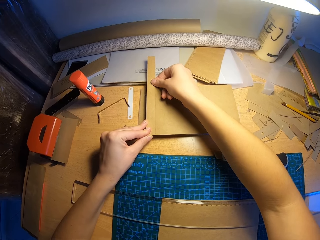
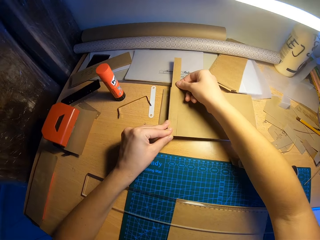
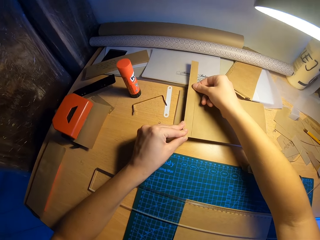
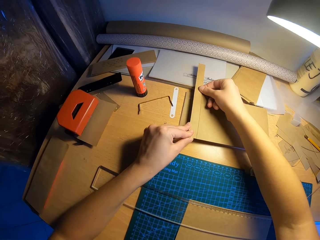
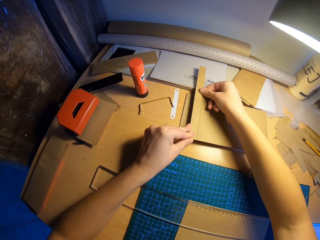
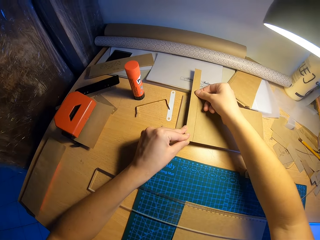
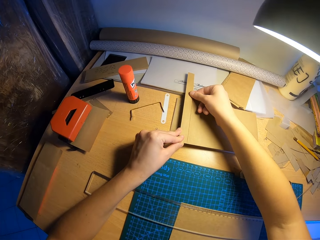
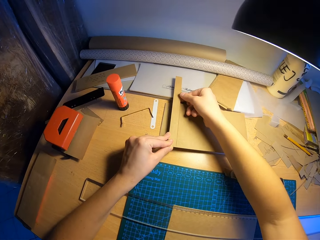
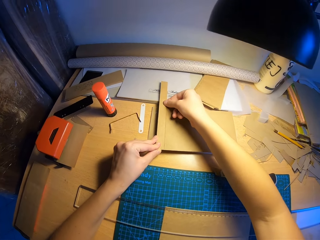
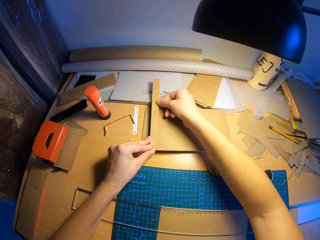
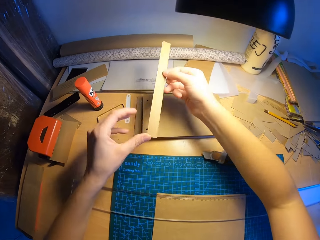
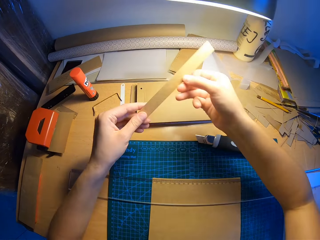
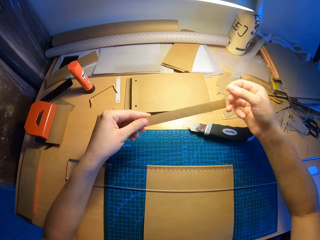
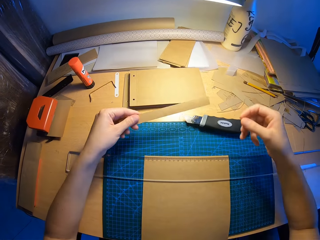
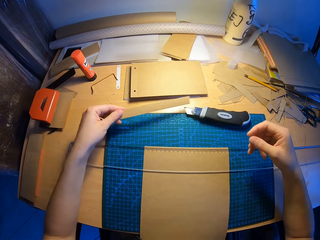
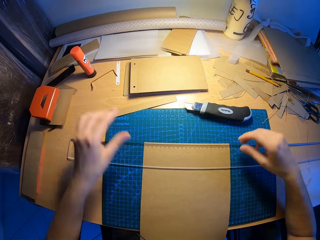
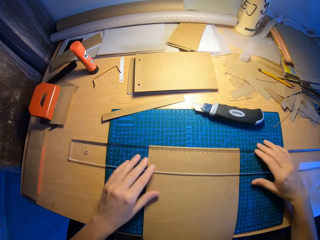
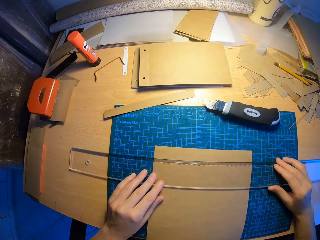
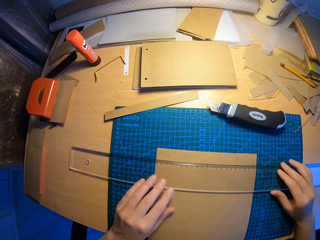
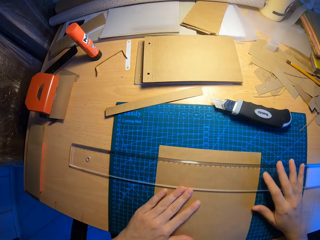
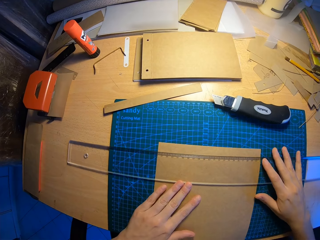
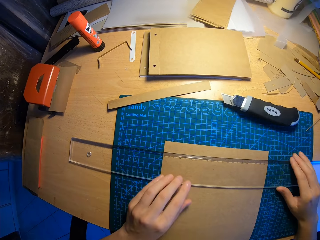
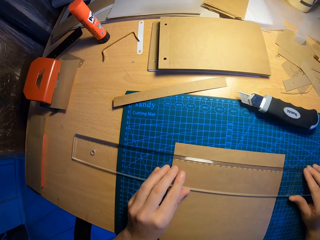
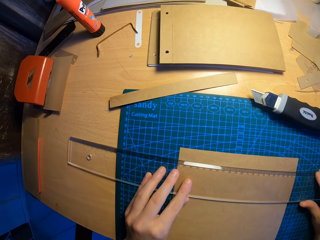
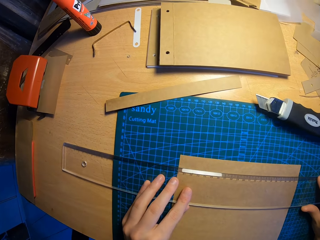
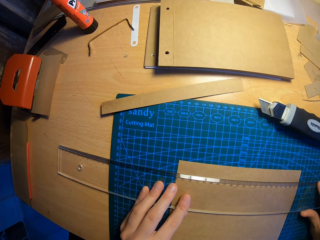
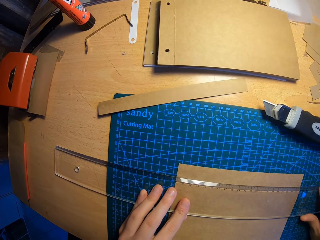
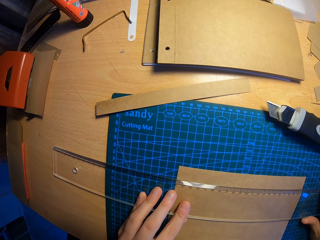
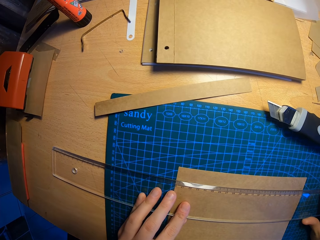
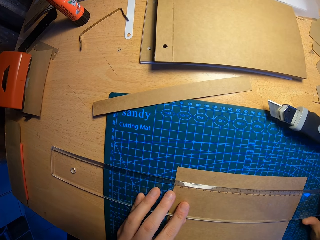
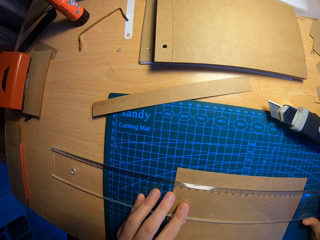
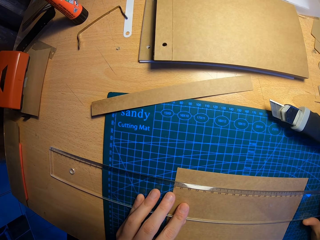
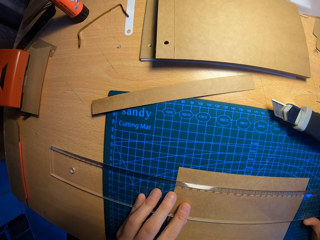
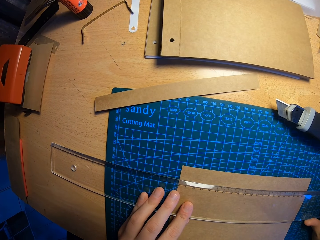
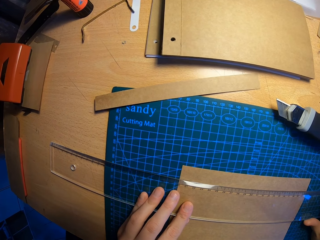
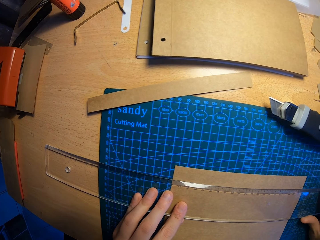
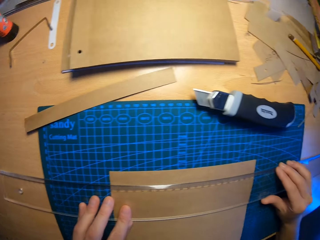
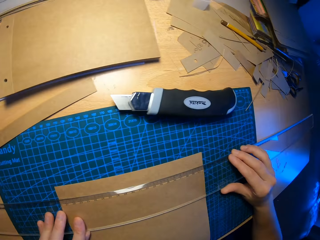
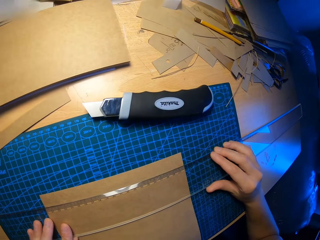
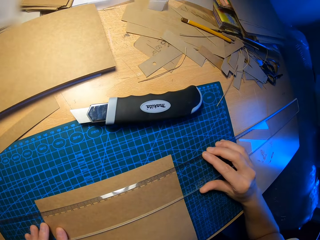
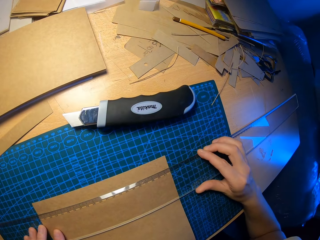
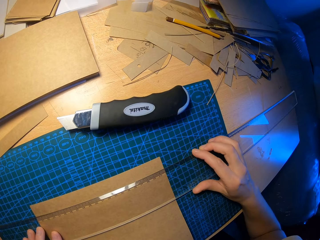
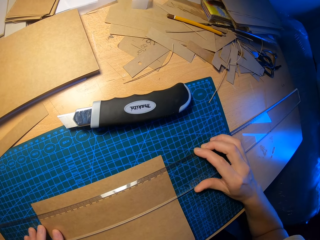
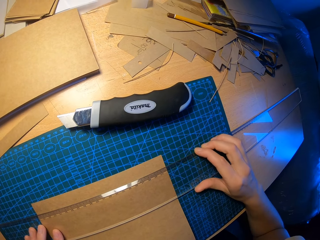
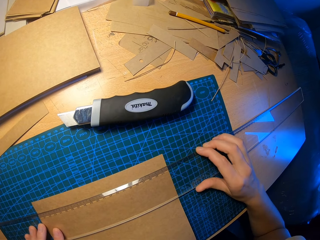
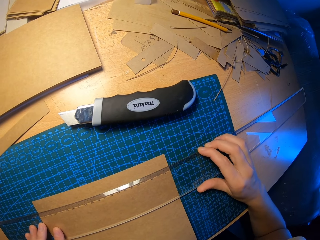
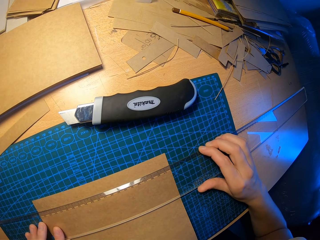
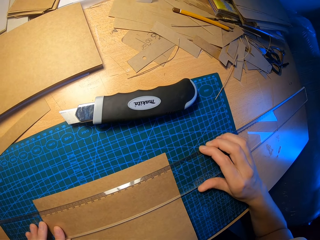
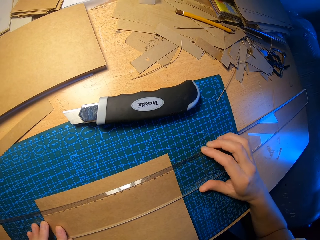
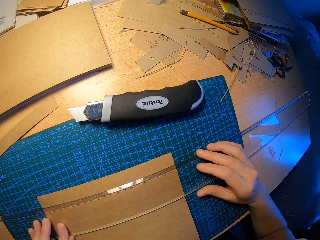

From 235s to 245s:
The camera wearer holds a paper. She drops the part of paper on the table with her left hand. She adjusts the ruler on the table with both hands. She holds the ruler. She turns right.

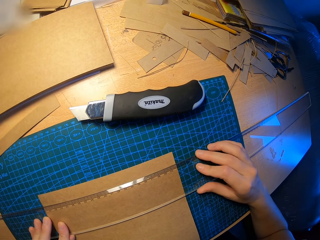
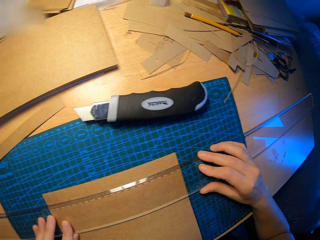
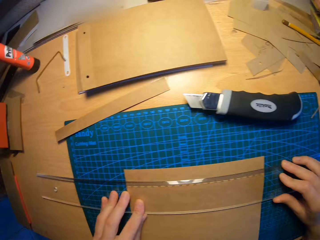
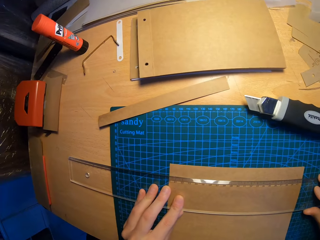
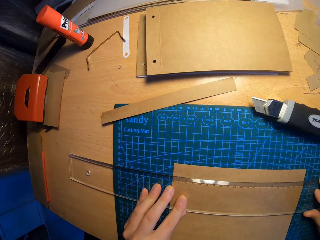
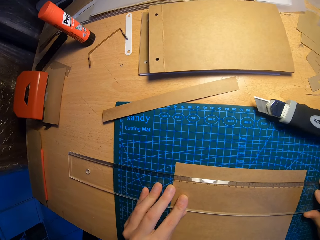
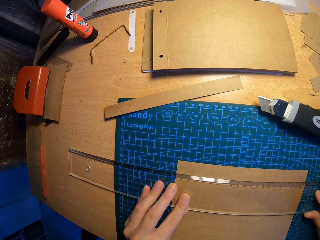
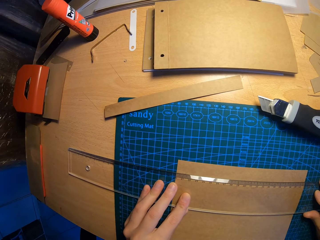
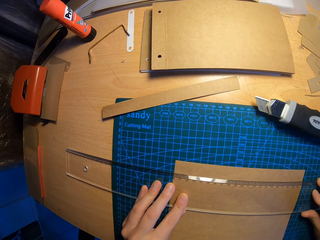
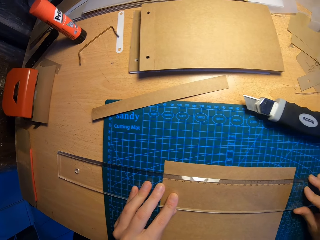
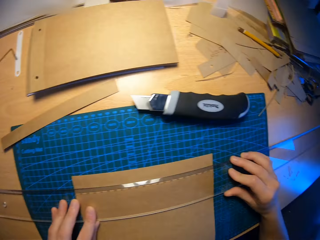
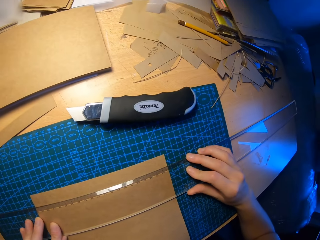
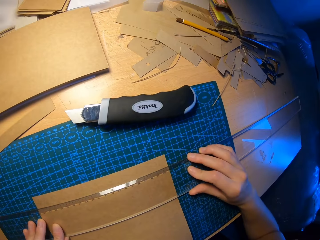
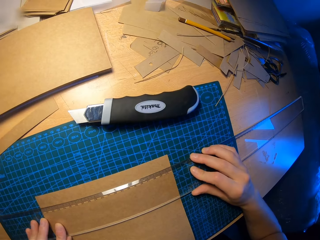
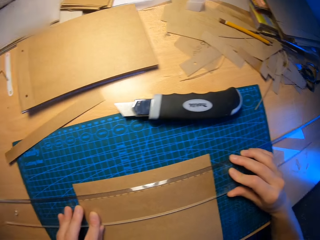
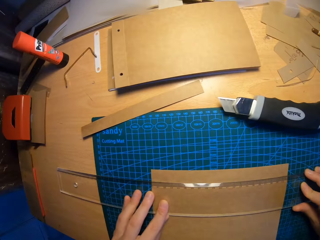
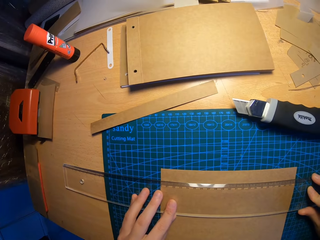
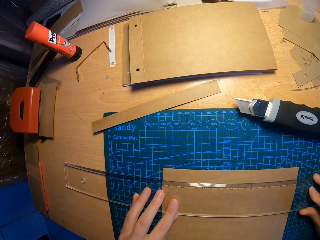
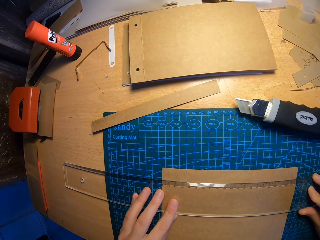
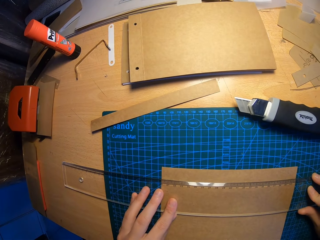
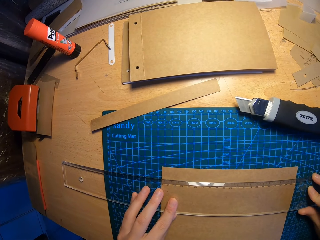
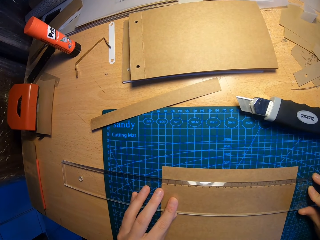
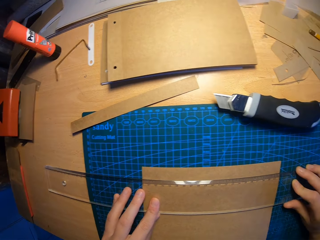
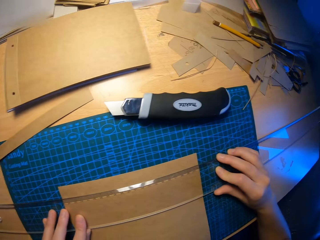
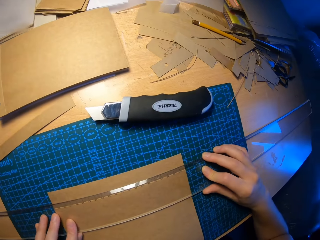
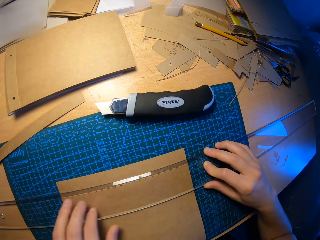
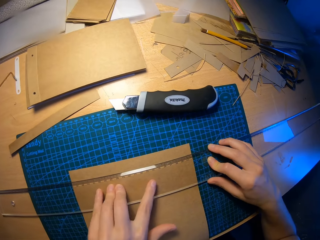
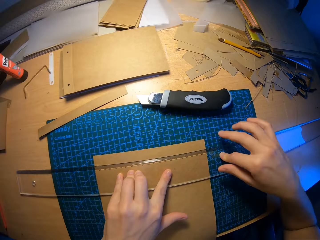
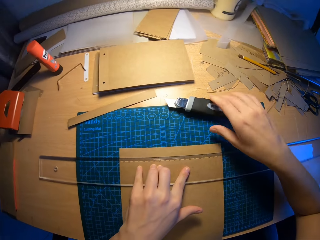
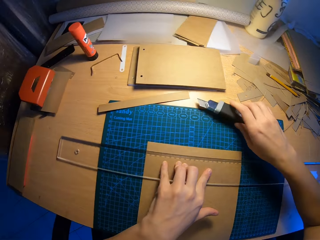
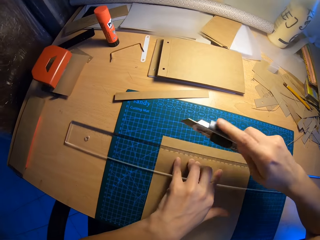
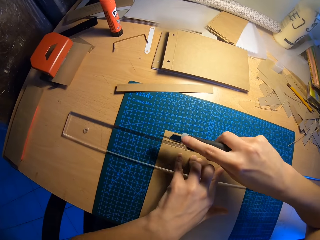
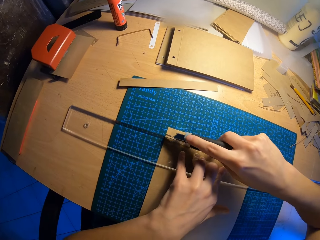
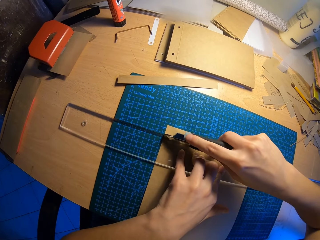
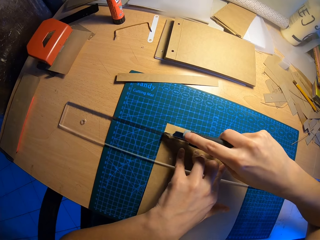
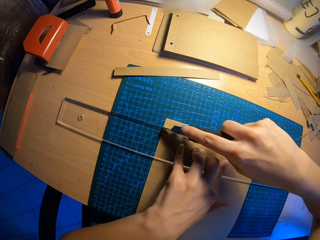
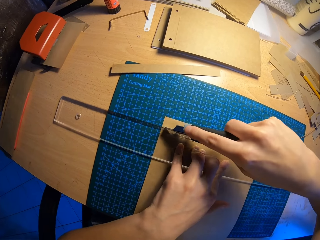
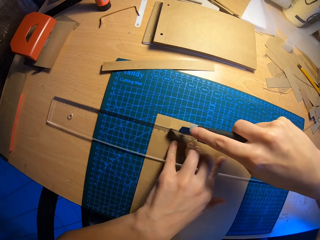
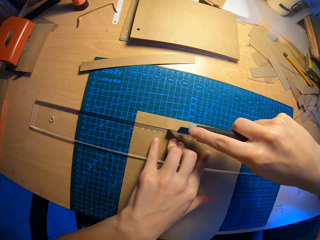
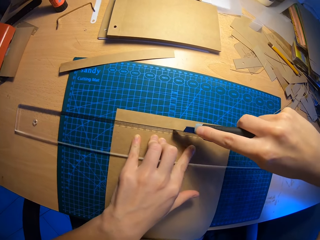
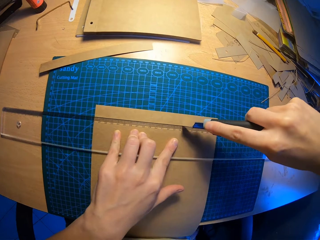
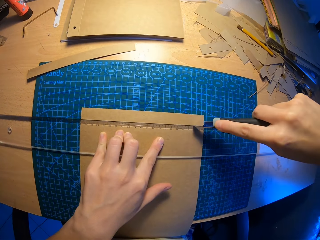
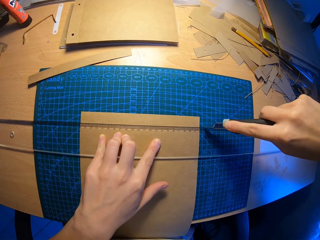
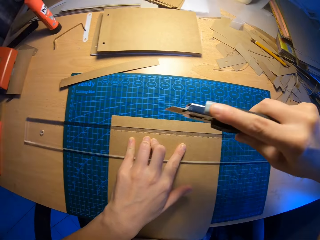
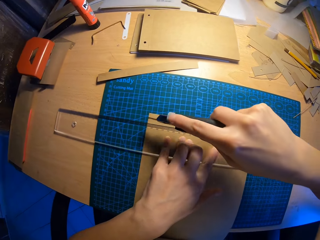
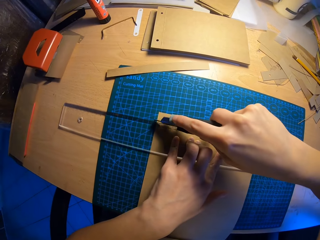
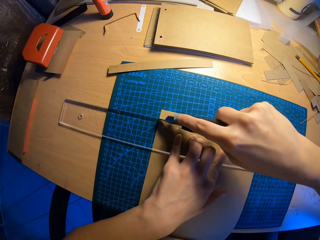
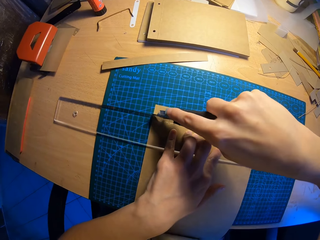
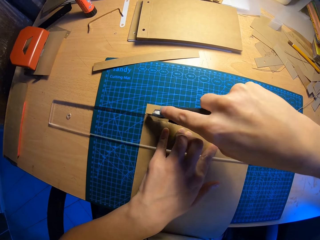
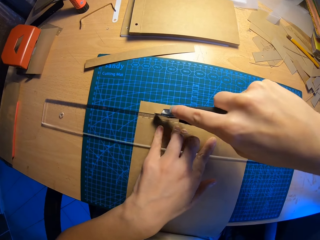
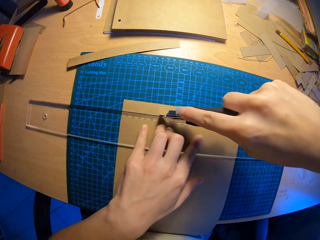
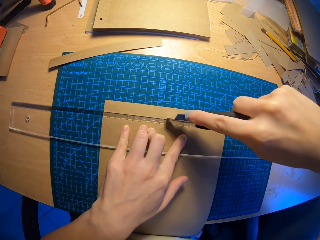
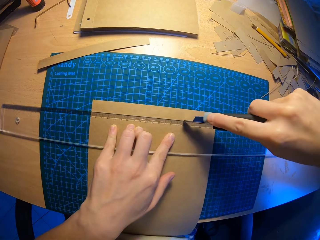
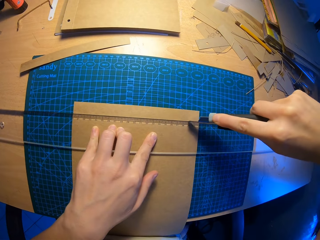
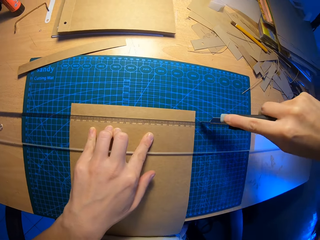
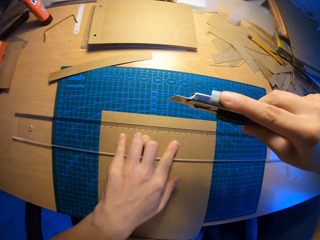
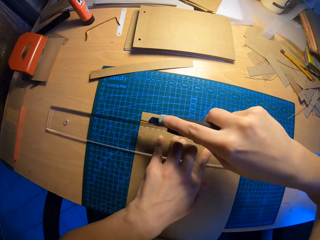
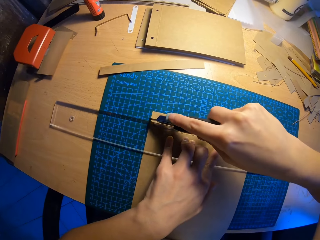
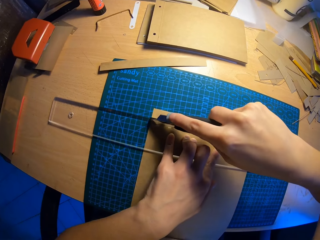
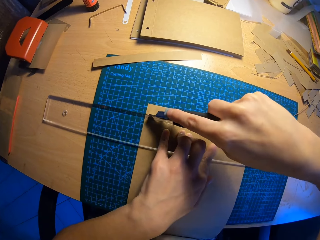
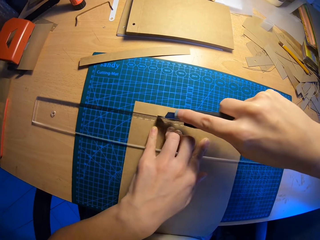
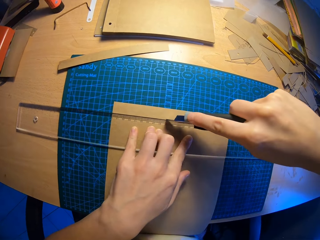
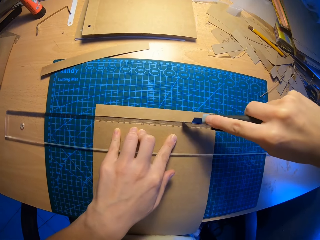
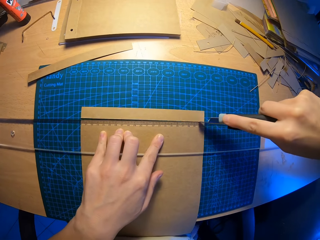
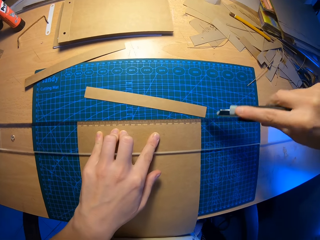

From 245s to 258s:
The camera wearer holds a ruler. She turns right. She picks up the cutter on the cutting mat with her right hand. She holds the paper cutter. She cuts the paper with the cutter on her right hand.
